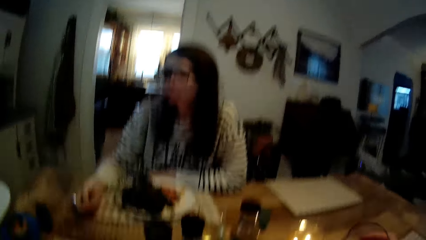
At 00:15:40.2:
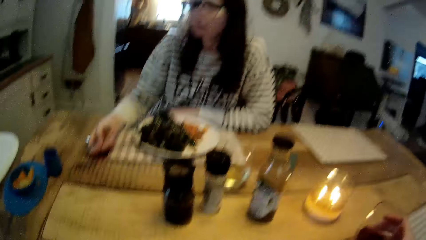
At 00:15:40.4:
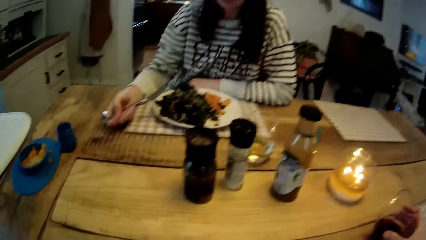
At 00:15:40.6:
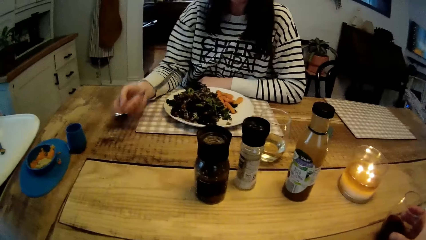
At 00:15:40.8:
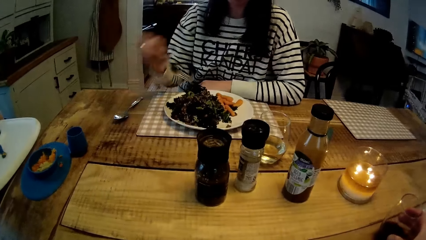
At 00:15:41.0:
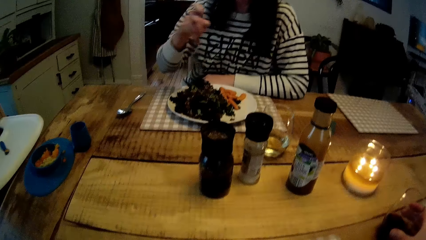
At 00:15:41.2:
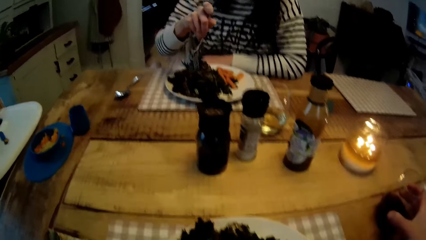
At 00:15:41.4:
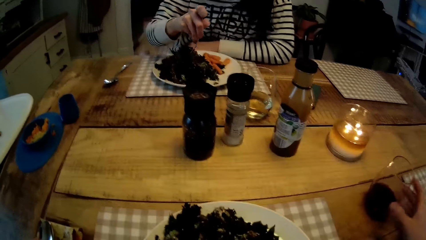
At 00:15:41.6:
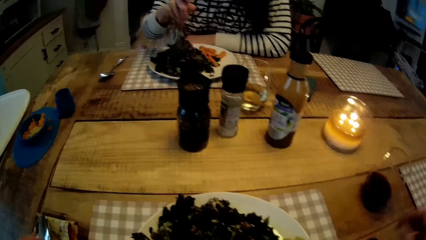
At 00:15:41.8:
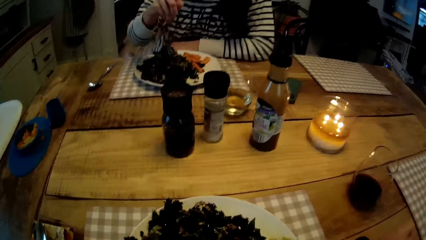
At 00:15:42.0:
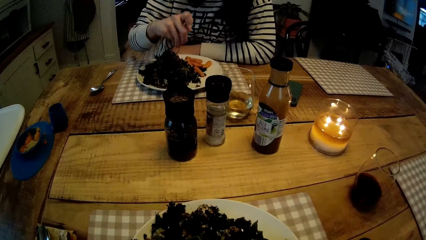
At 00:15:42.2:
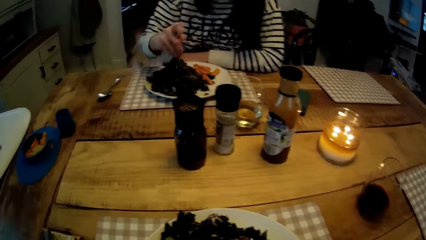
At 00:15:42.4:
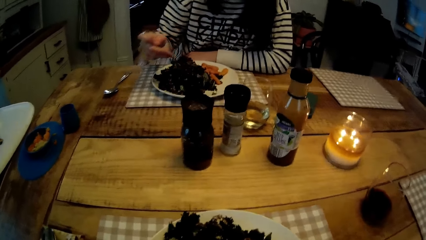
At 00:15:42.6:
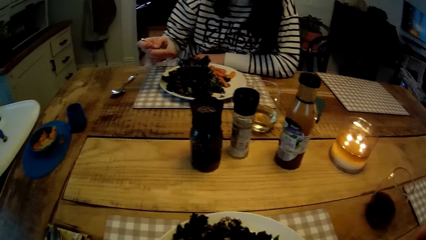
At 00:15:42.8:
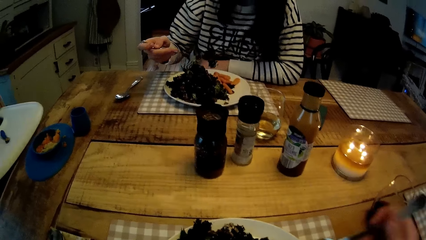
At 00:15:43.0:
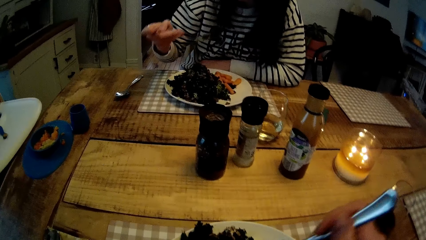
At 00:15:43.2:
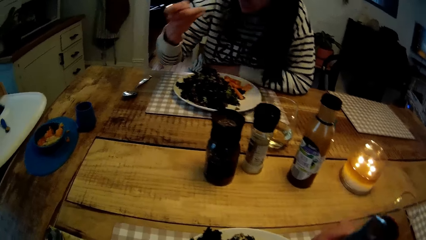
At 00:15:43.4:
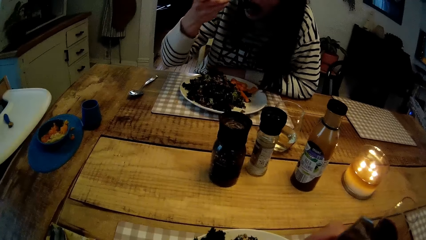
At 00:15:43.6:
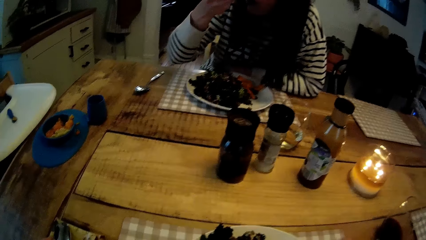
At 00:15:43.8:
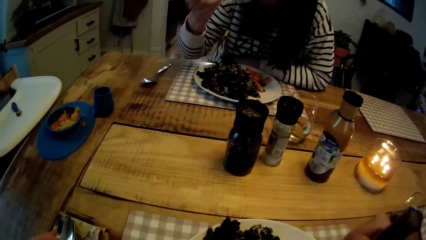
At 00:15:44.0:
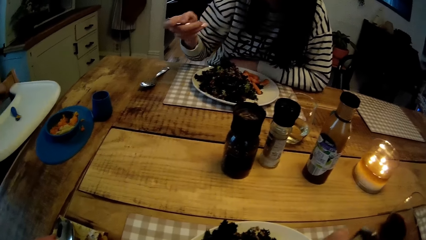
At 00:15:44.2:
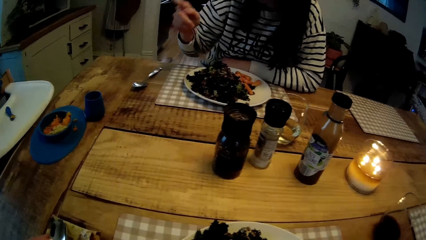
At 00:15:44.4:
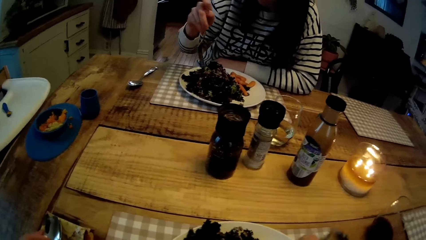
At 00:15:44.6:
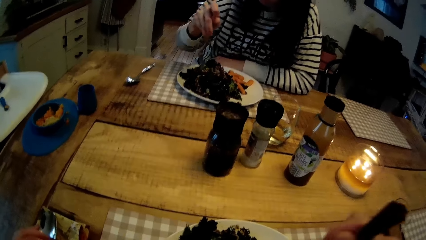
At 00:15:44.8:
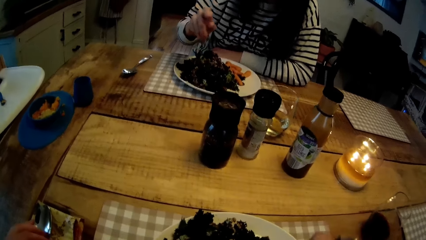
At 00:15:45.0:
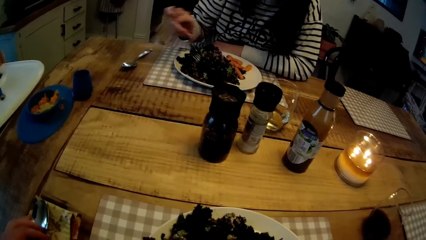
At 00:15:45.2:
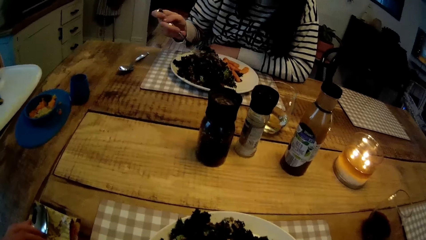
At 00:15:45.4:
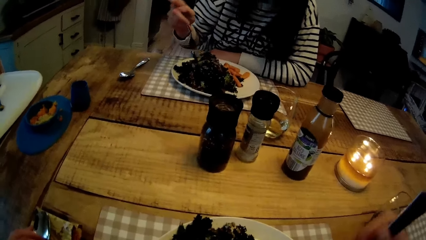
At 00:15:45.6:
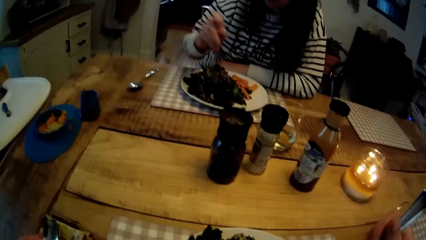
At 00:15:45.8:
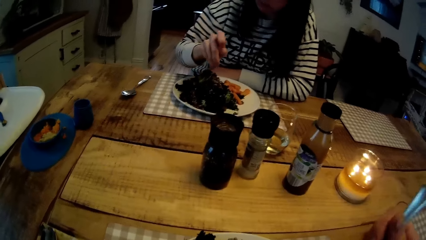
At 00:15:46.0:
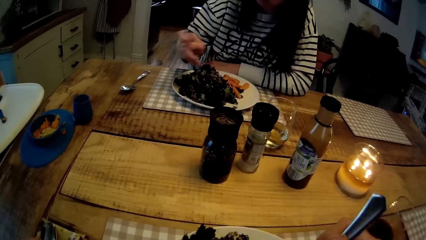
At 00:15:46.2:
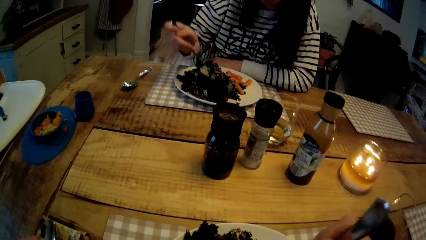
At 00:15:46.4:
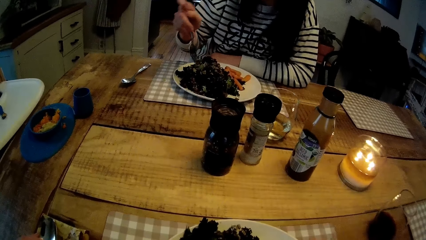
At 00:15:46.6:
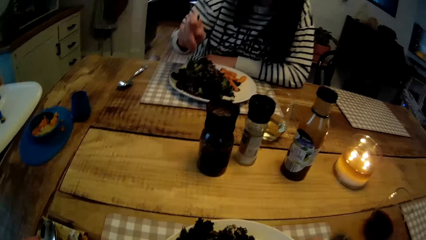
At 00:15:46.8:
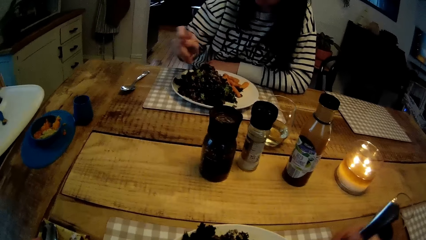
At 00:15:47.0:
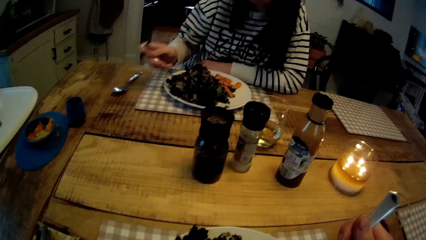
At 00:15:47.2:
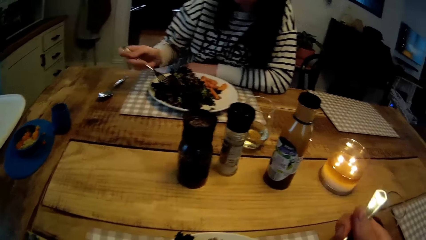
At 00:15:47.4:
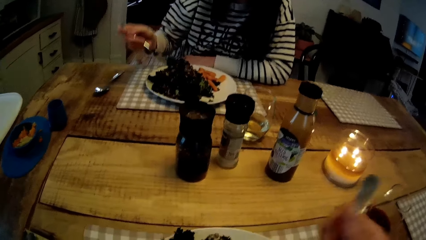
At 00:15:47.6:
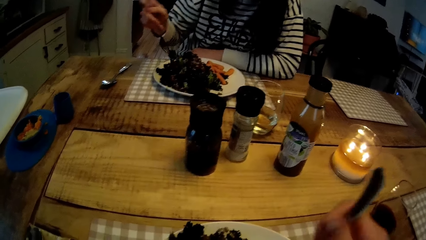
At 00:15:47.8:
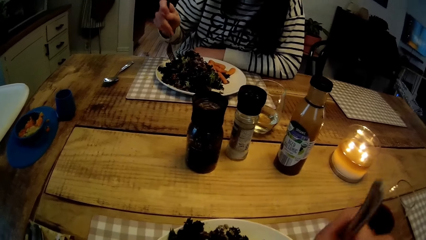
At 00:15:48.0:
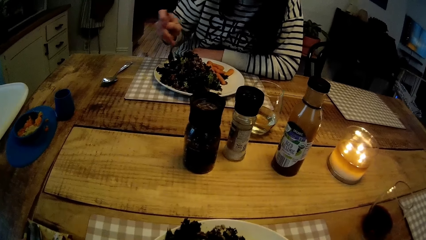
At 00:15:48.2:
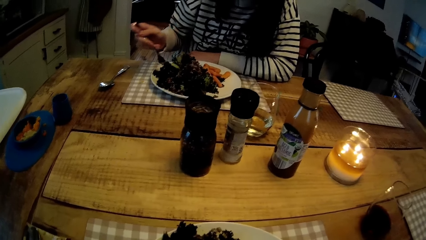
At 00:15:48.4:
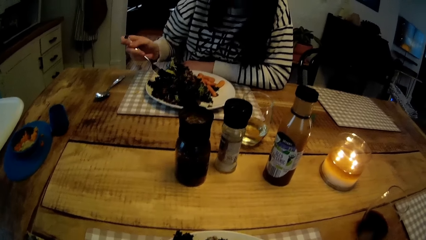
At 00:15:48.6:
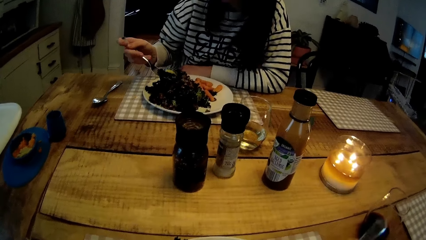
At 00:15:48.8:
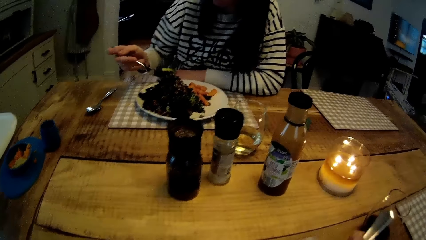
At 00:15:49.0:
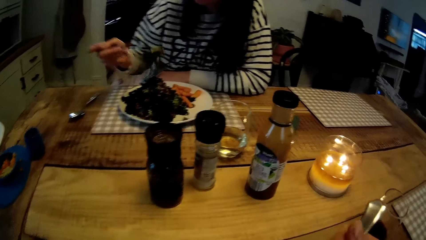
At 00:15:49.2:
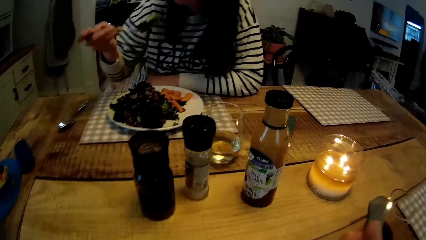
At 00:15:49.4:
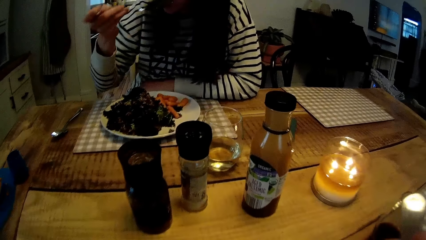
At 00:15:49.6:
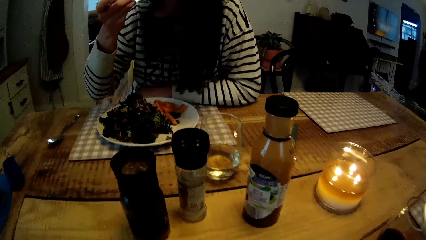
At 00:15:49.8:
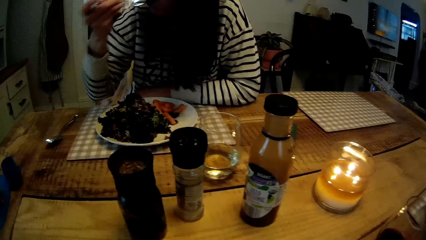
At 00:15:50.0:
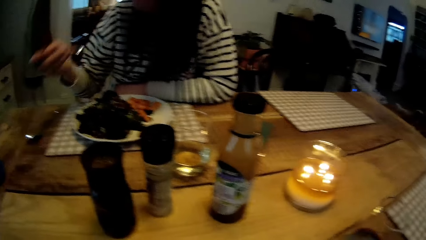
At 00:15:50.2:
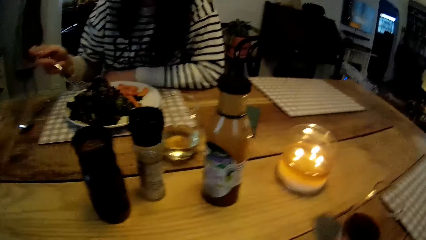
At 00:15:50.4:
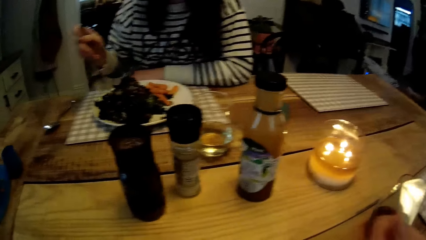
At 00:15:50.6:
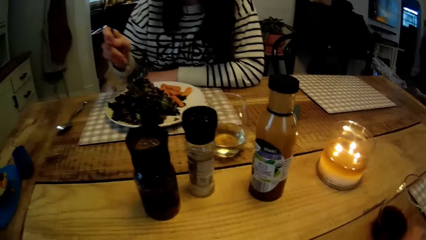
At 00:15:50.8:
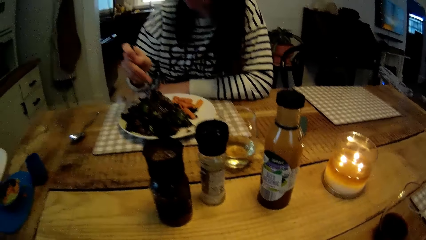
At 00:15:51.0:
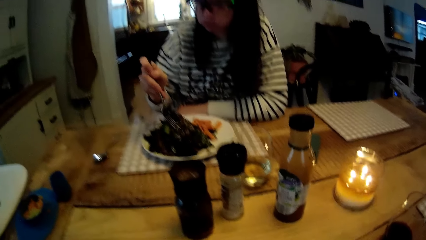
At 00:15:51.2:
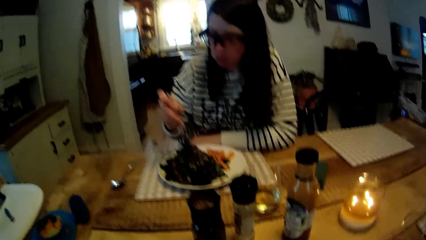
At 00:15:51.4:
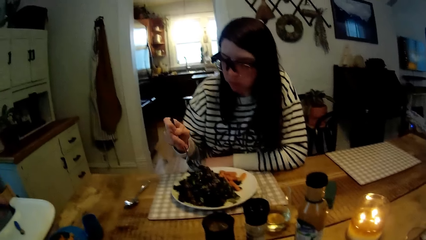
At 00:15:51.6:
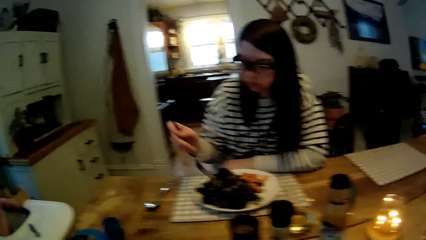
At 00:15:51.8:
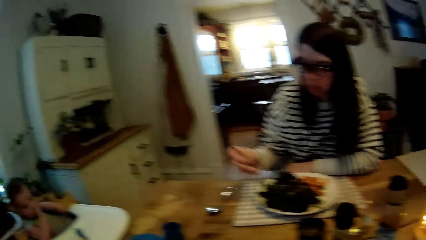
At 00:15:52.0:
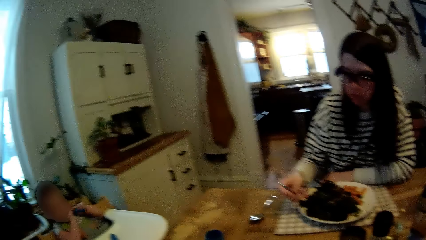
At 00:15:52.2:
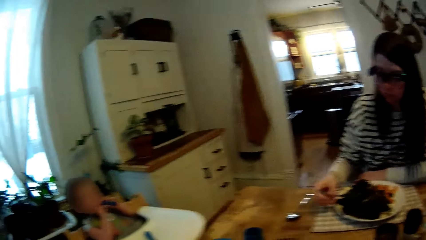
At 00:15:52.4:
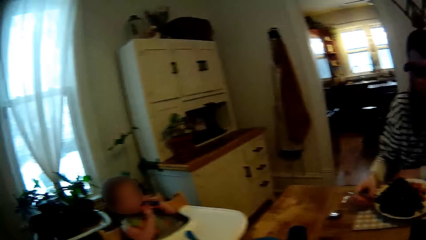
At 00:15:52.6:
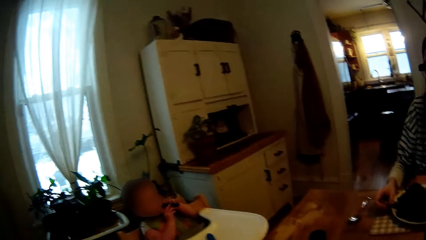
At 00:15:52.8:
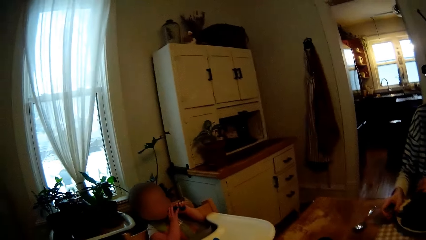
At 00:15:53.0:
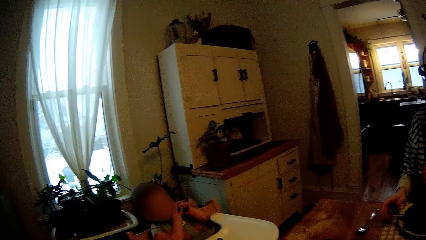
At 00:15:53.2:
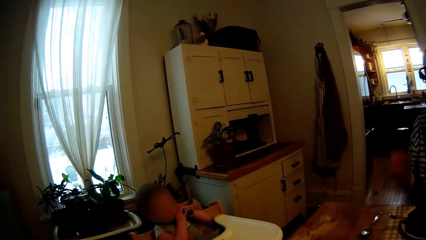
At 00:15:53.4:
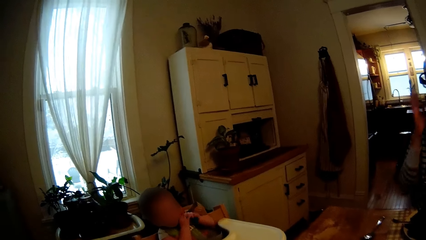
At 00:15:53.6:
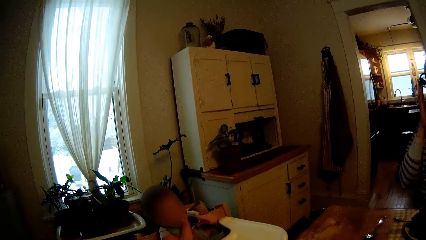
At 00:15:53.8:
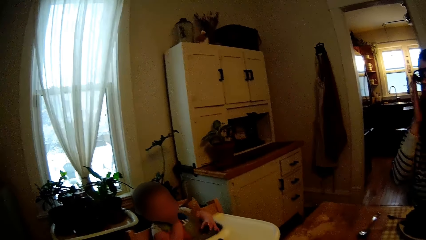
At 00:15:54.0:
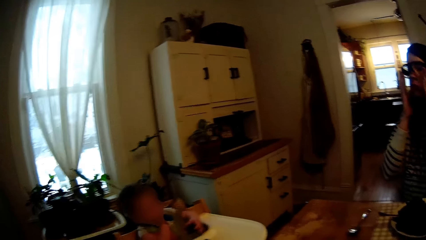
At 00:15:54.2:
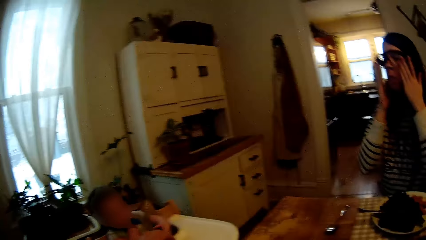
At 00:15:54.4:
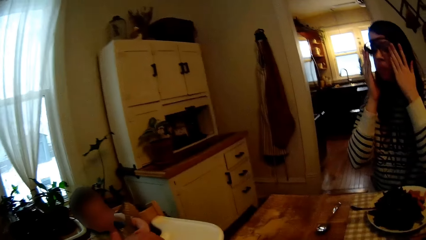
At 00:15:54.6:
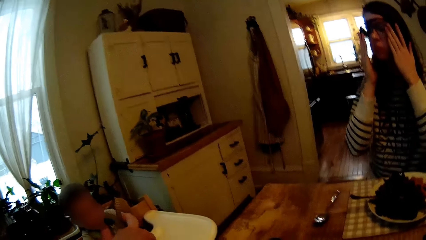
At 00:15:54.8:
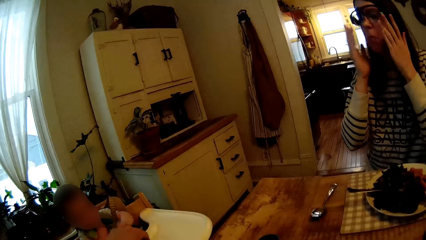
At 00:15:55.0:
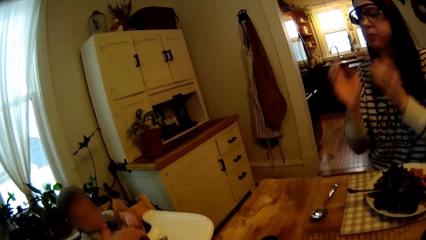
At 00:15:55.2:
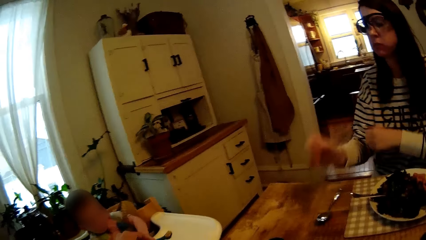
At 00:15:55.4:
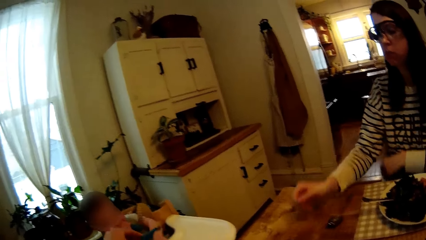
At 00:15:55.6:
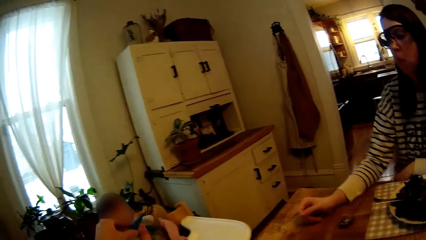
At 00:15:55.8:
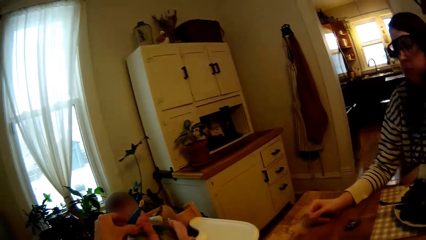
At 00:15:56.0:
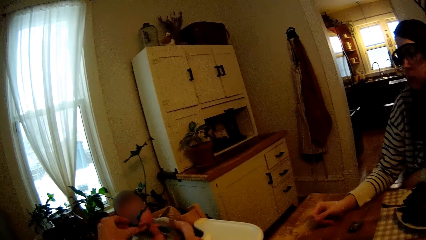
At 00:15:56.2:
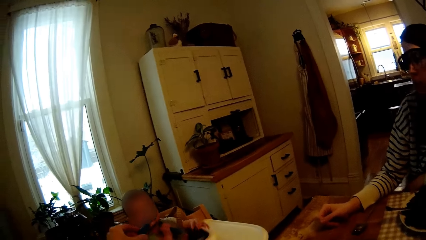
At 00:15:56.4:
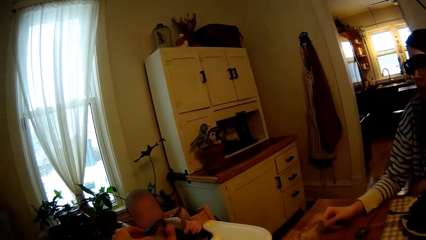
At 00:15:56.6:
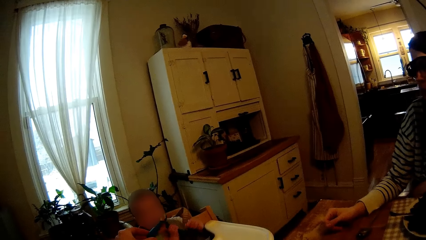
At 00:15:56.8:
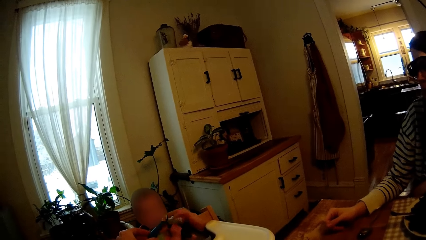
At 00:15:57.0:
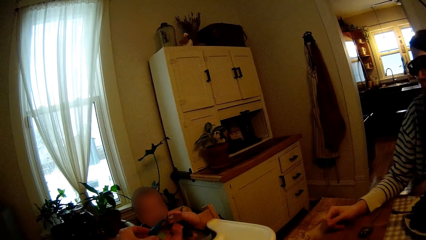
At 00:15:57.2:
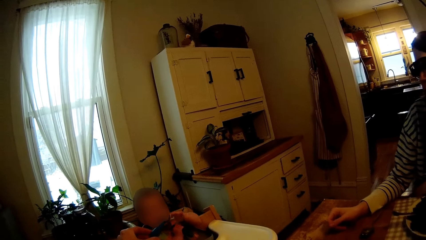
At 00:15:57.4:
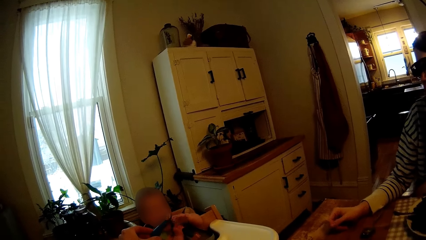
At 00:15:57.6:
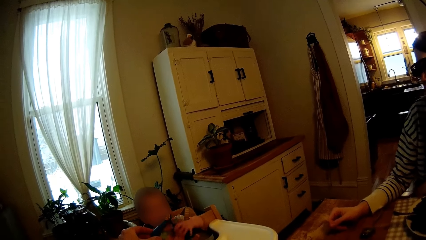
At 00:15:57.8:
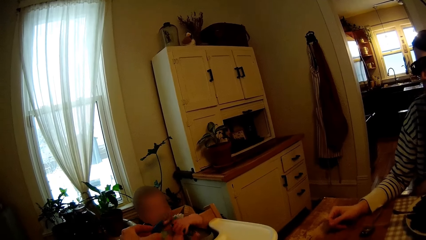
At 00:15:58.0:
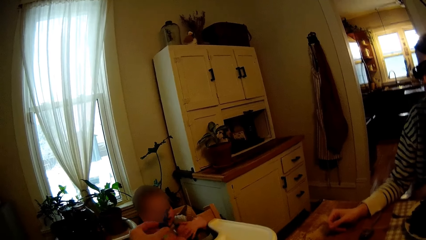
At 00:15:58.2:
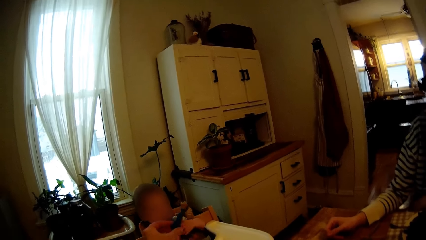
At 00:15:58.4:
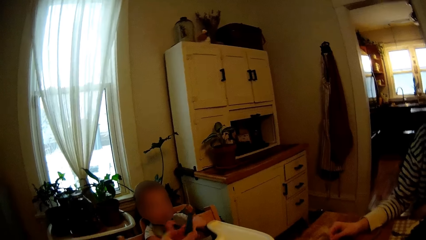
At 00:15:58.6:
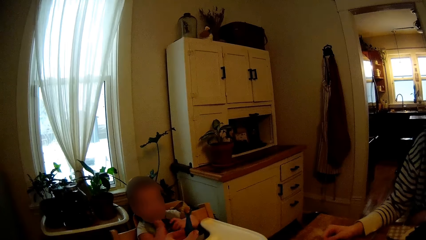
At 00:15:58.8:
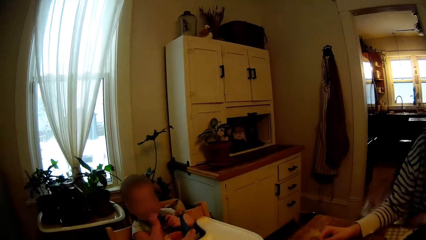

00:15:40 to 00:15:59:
The camera wearer interacts with the woman. The woman takes vegetable from her plate with the fork in her right hand. The camera wearer holds a spoon. He takes porridge from his plate with the cutlery in his right hand. The woman eats the vegetable from the fork in her right hand. The woman takes vegetable from her plate with the fork in her right hand. The camera wearer eats the porridge from the cutlery in his right hand. The woman eats the vegetable from the fork in her right hand. The woman drops the fork on her plate with her right hand. The woman adjusts her glasses with both hands. The camera wearer picks up the spoon from the baby chair with his left hand. He holds out the spoon to the baby.
